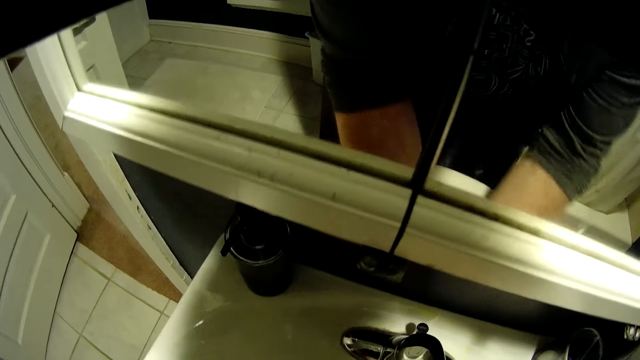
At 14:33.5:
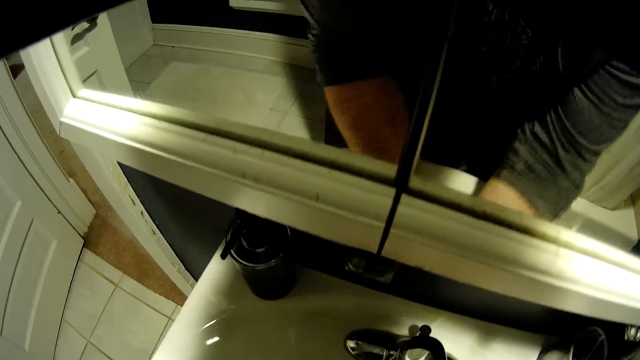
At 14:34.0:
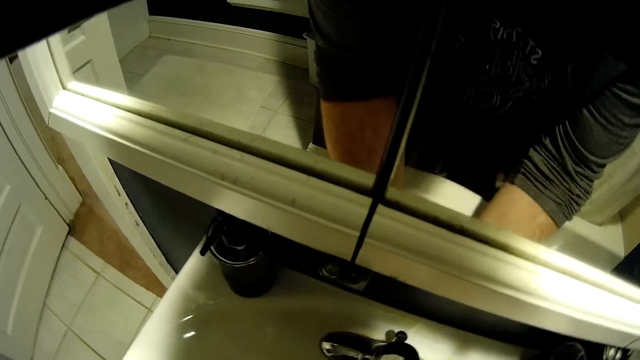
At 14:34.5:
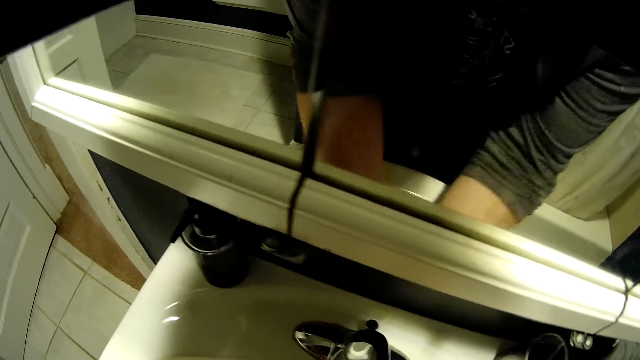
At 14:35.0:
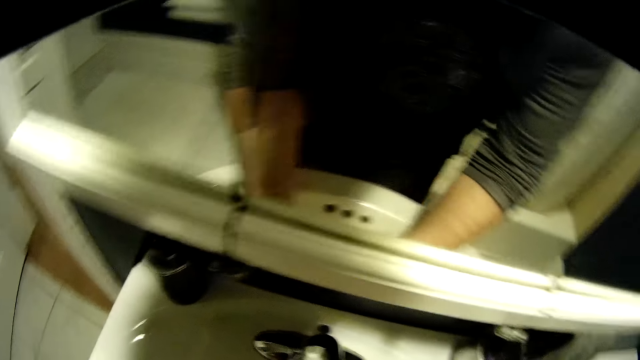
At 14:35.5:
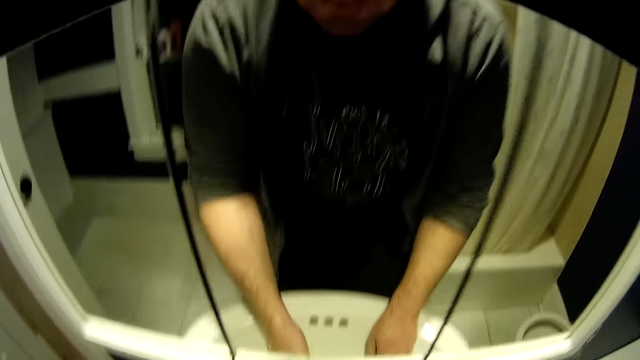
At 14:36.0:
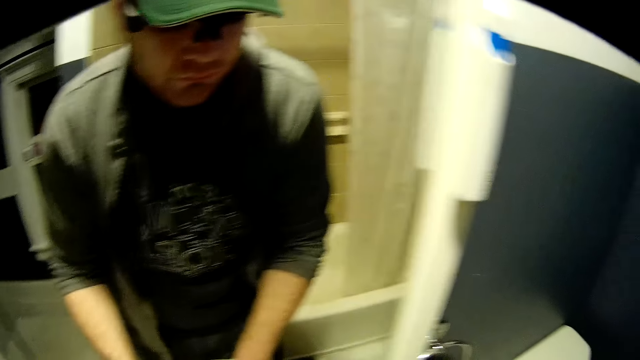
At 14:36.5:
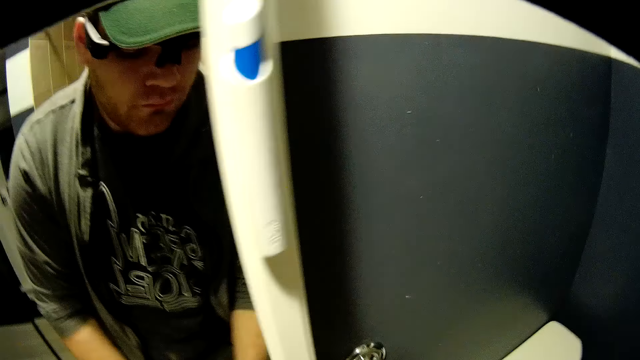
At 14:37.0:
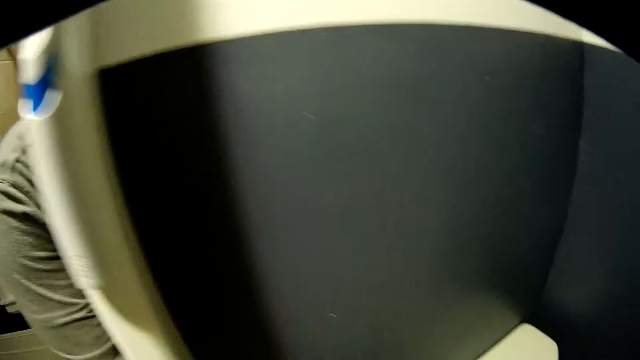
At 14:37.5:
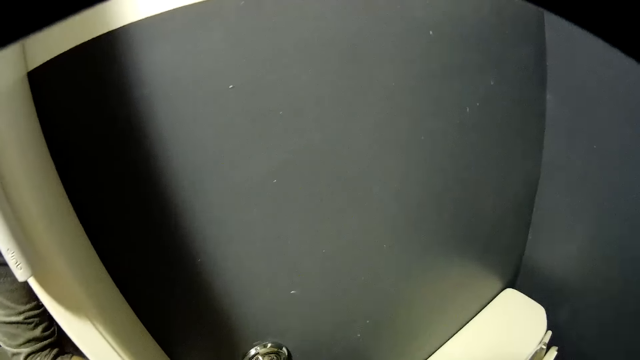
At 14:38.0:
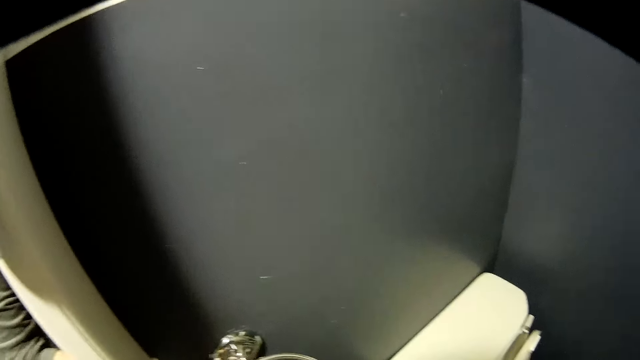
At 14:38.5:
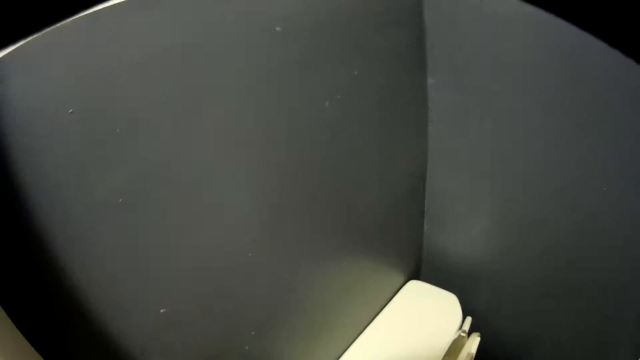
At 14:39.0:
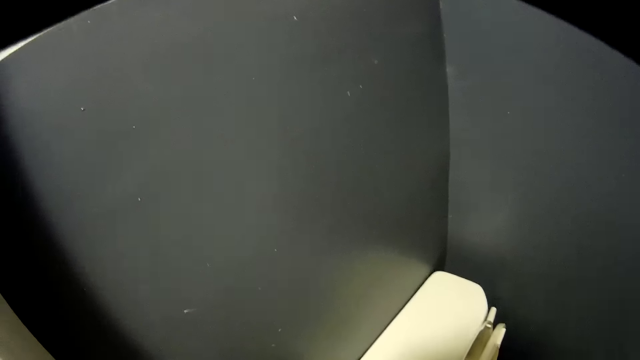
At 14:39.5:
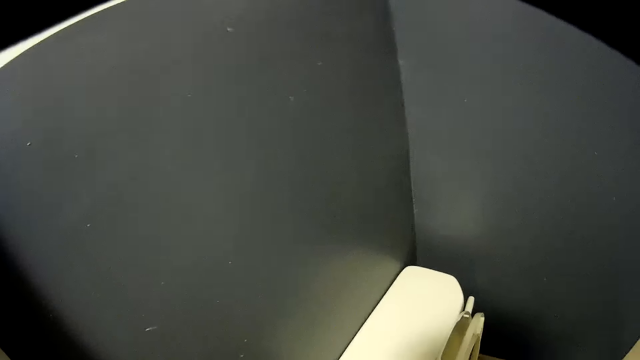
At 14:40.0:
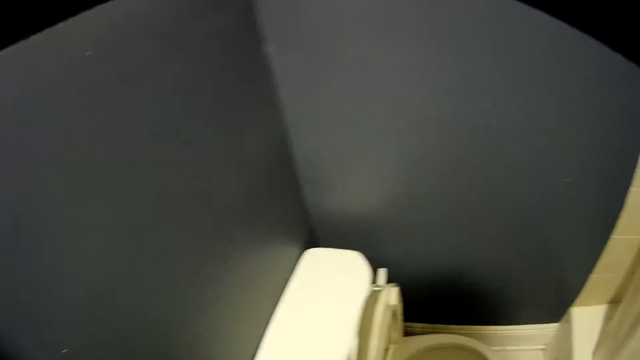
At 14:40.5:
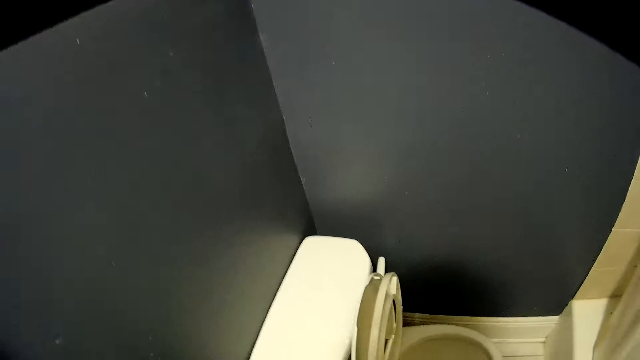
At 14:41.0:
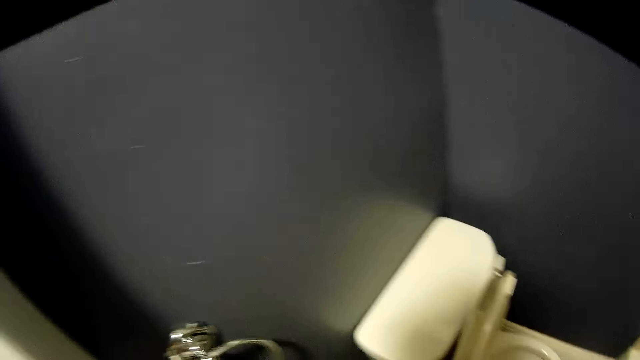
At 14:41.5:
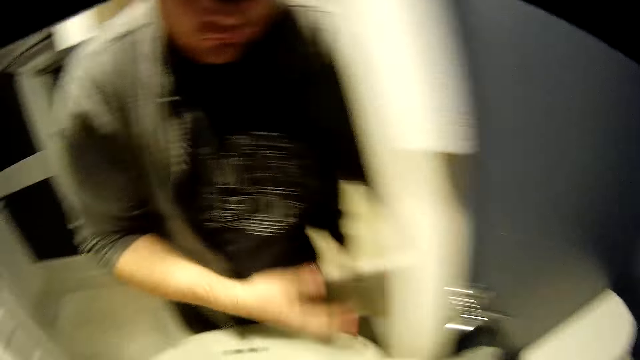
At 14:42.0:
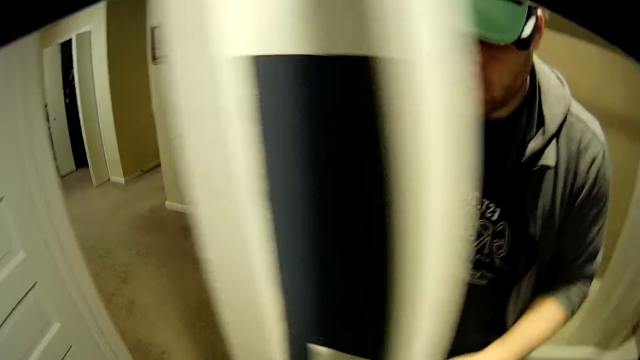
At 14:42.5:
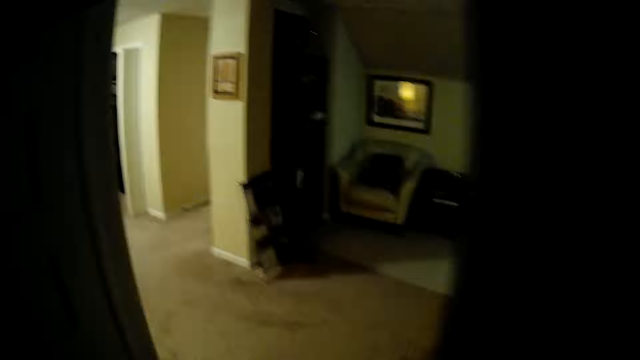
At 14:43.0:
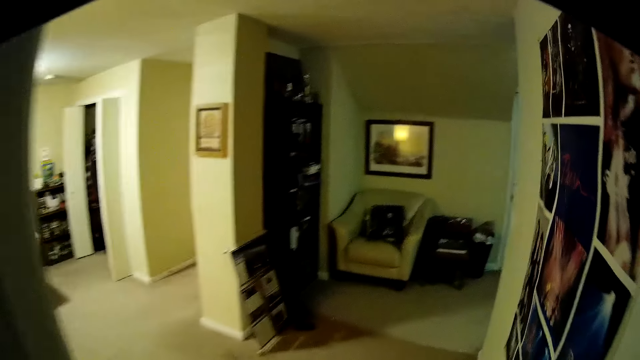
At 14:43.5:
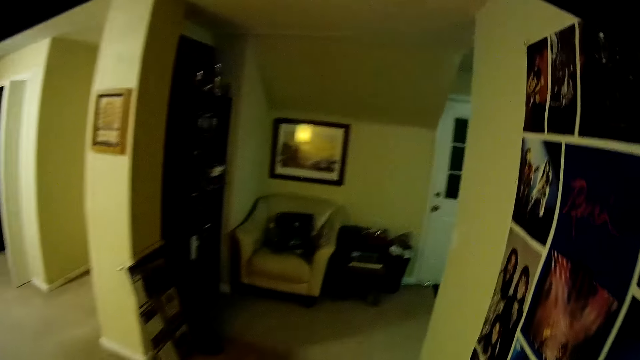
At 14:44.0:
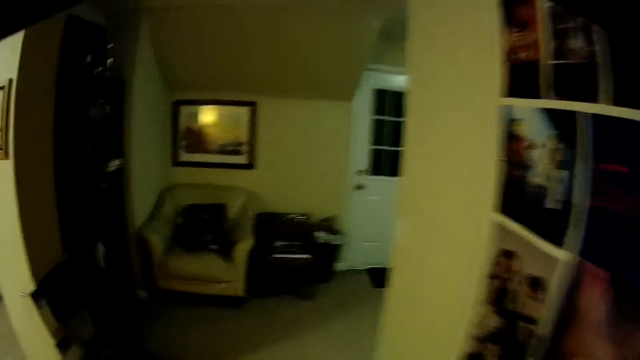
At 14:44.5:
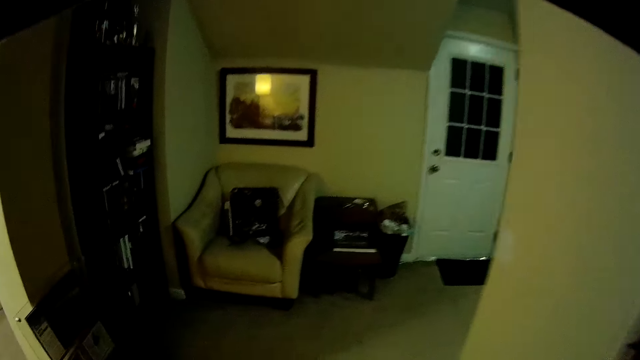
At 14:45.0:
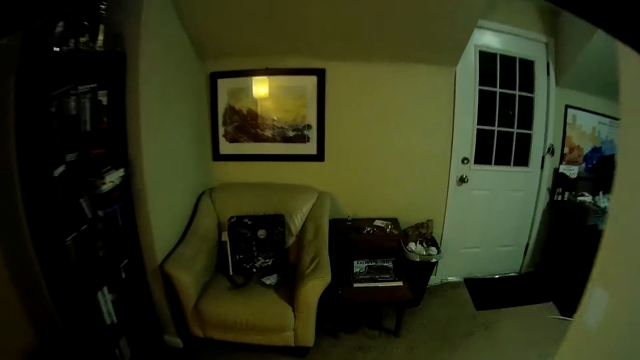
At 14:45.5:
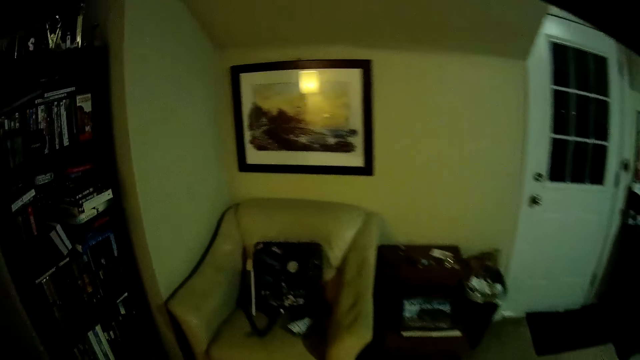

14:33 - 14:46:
The camera wearer turns off the sink water. They wipe hands on a hand towel. They walk out of the toilet to a seat on the corner of another room.

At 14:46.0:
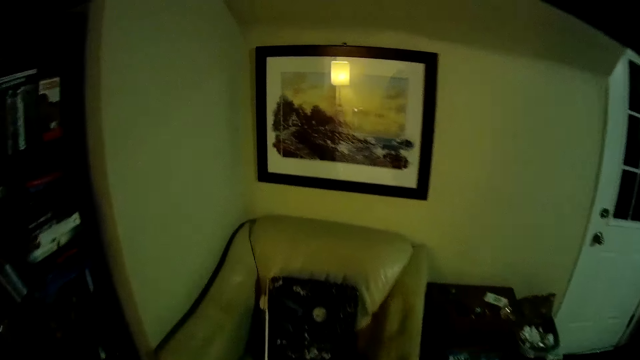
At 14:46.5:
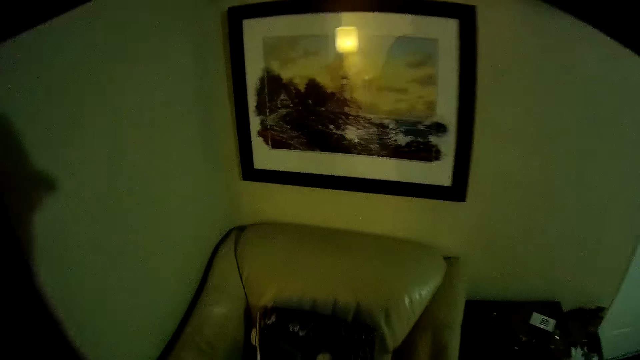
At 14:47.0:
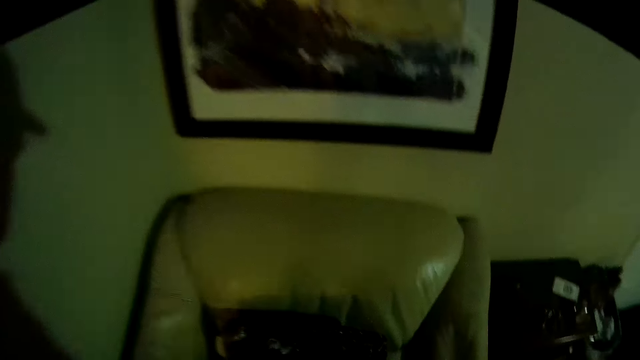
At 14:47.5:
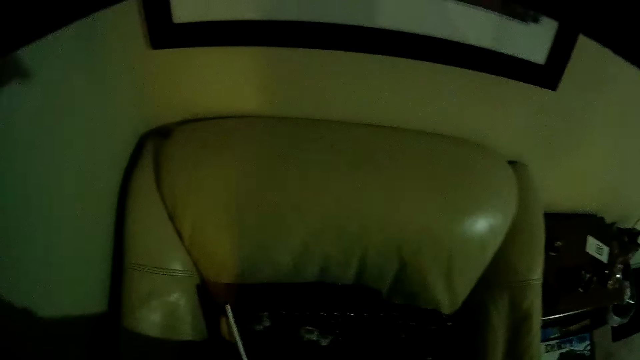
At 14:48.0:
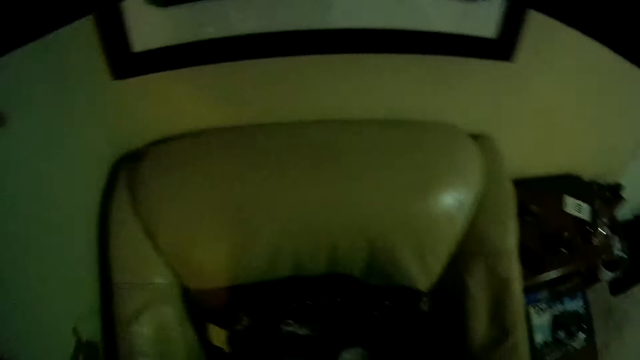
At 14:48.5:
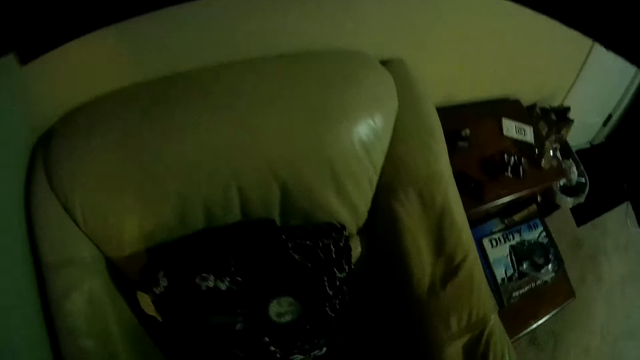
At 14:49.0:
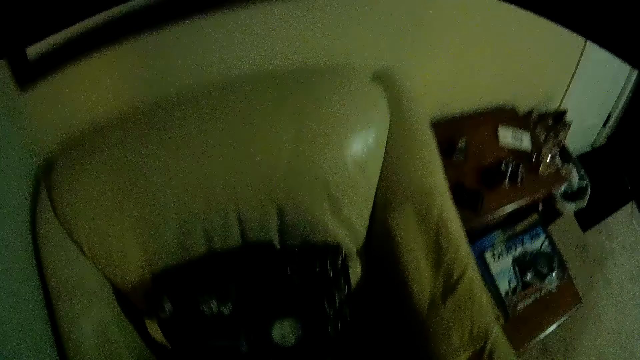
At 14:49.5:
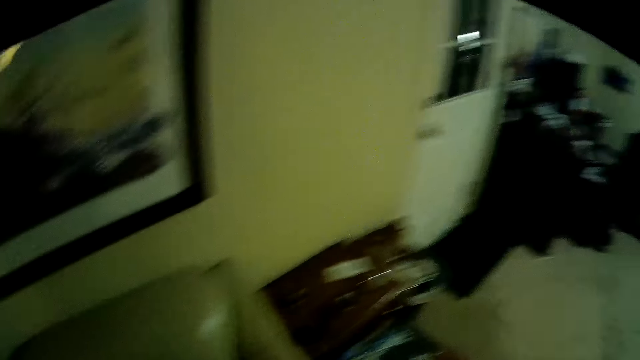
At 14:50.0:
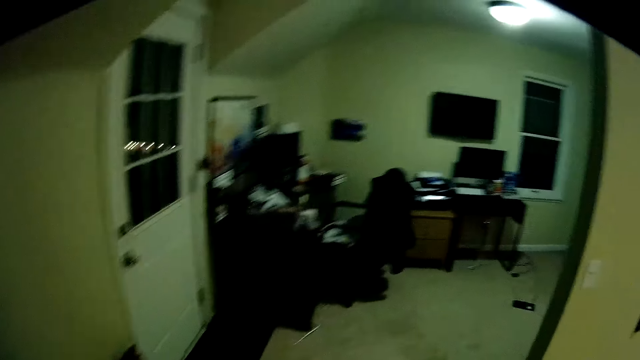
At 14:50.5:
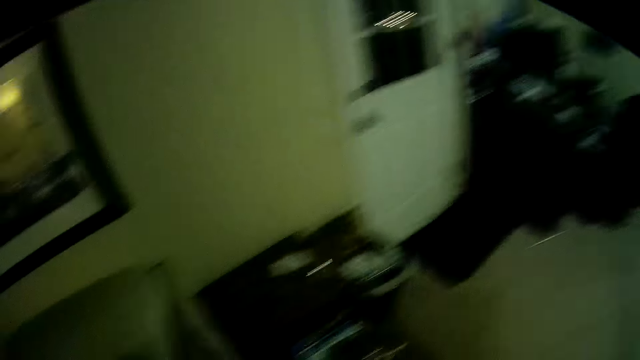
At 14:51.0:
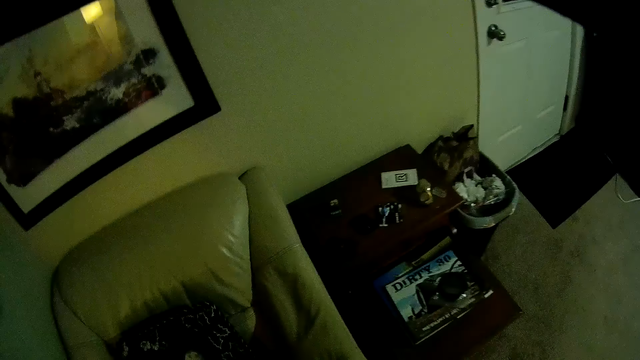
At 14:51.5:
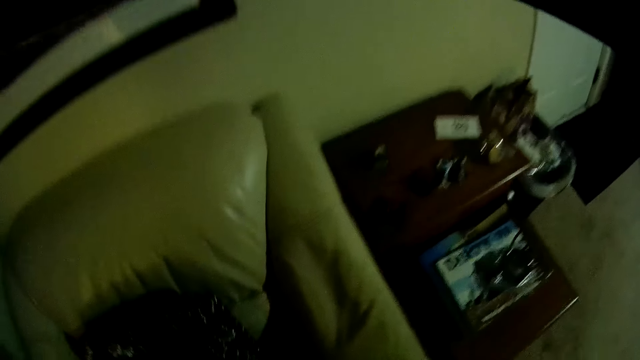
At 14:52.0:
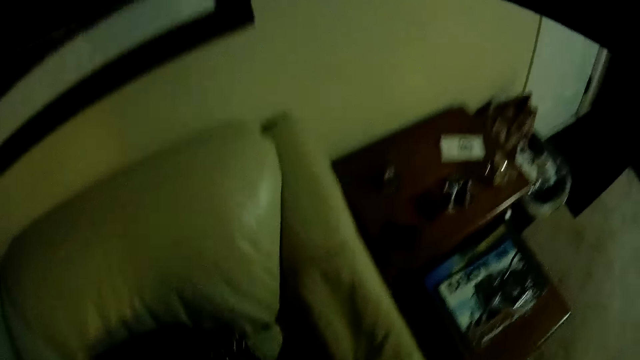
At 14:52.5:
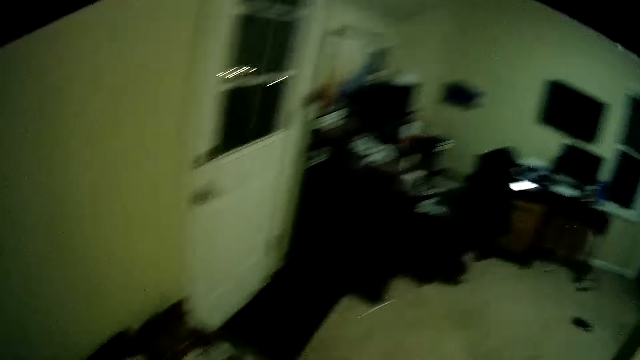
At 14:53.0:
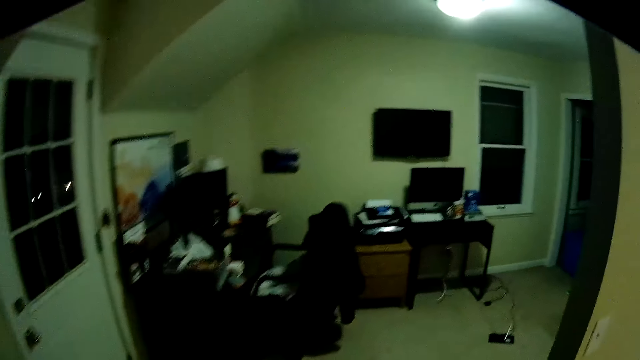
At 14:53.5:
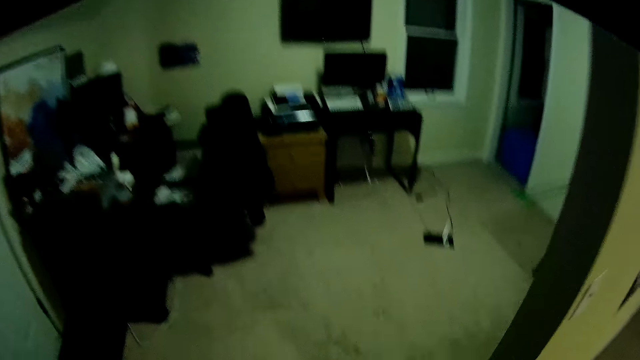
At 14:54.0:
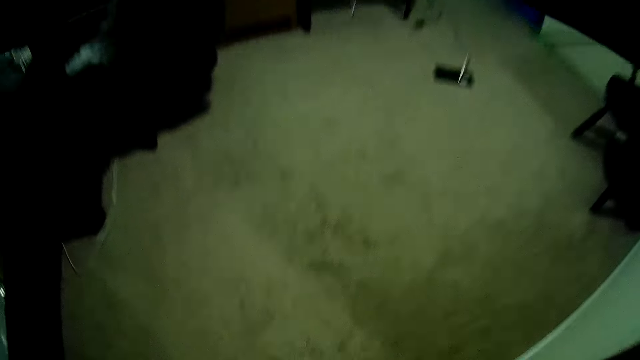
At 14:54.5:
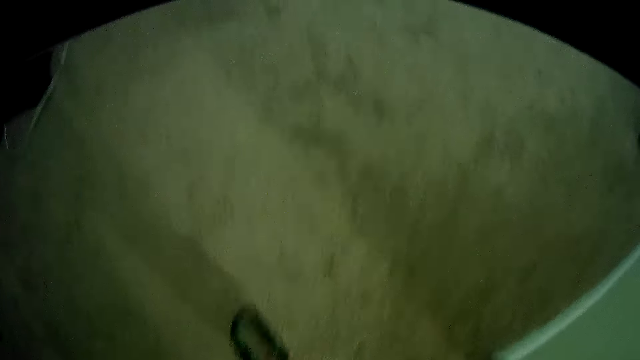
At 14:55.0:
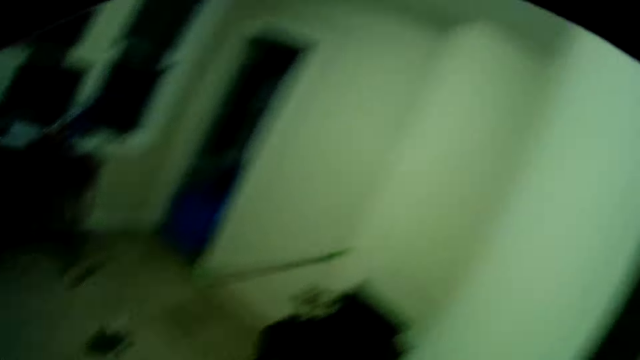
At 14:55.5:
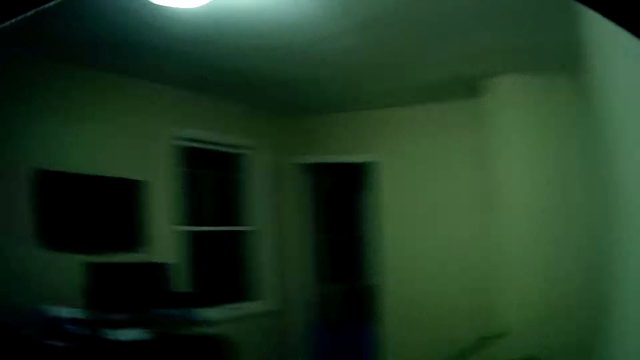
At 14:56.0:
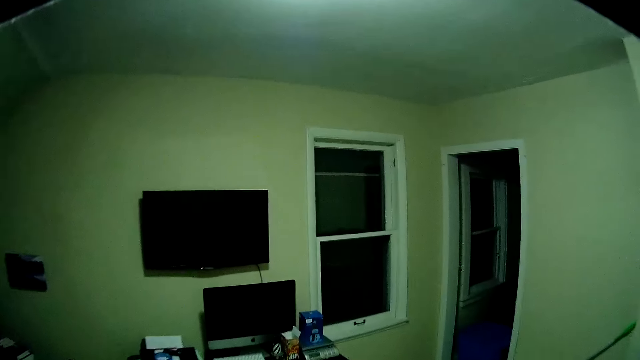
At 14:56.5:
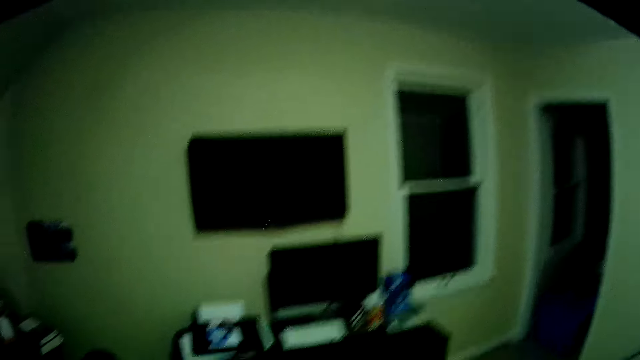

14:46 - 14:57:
The camera wearer takes something from the seat. They look around. They walk around the room. They pick up a neck tag ID holder on the floor. They carry the tag to the bookshelf. They lift something.
